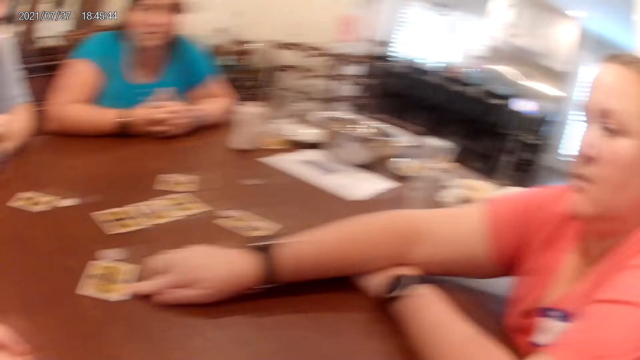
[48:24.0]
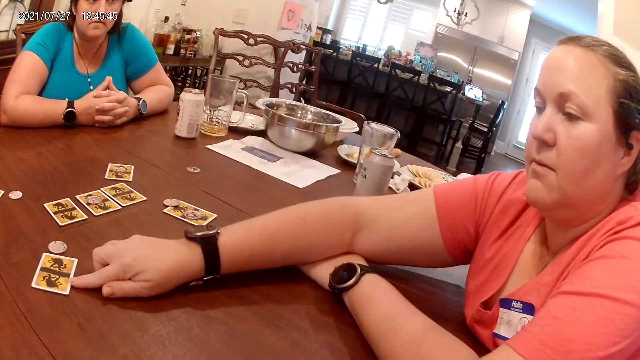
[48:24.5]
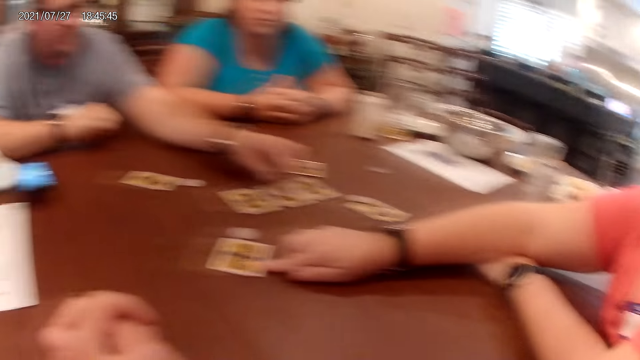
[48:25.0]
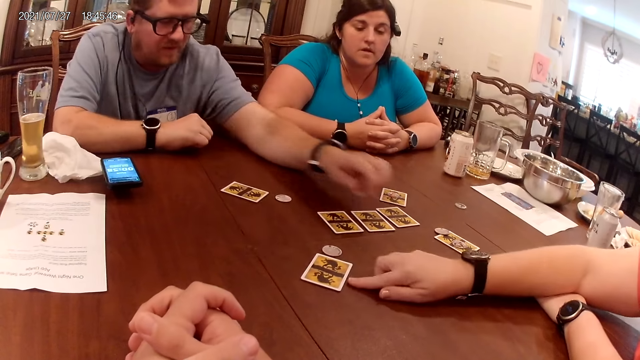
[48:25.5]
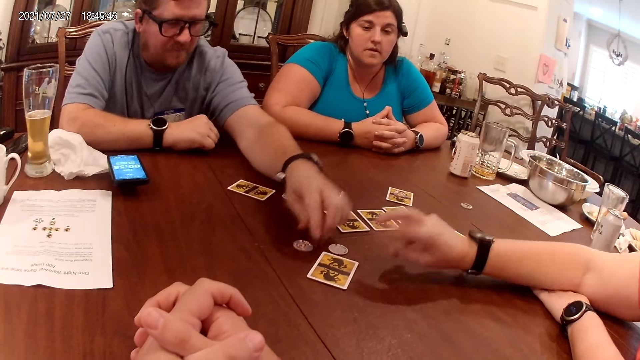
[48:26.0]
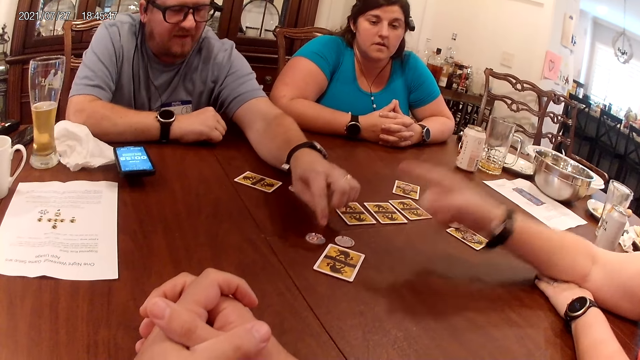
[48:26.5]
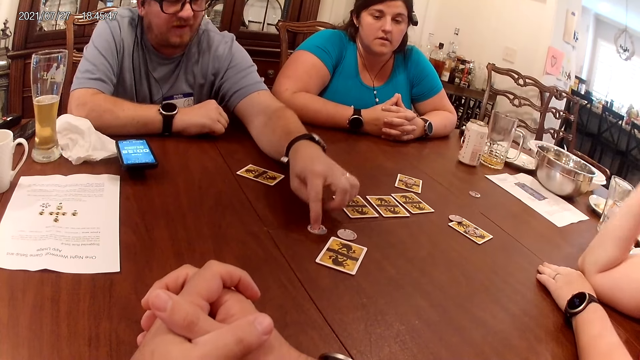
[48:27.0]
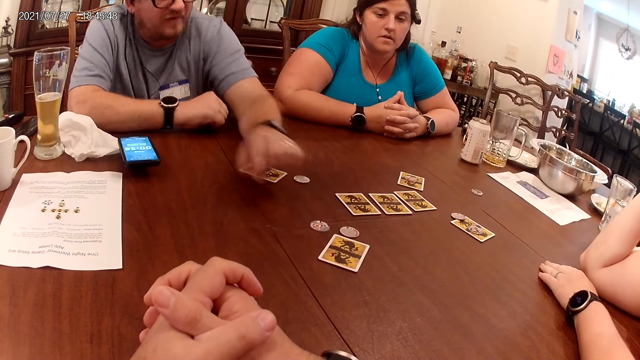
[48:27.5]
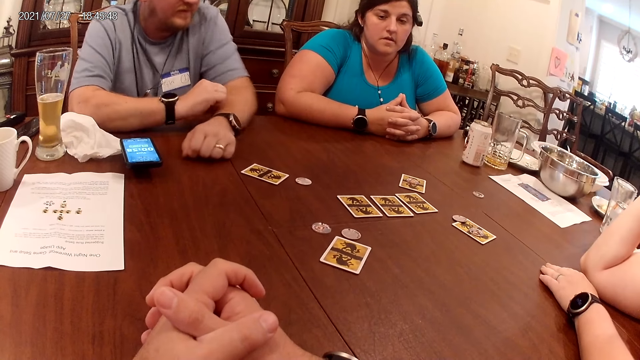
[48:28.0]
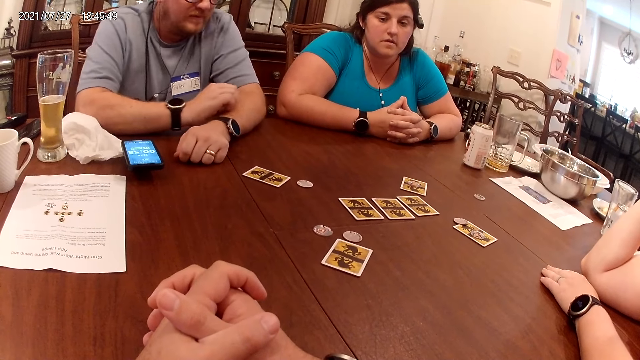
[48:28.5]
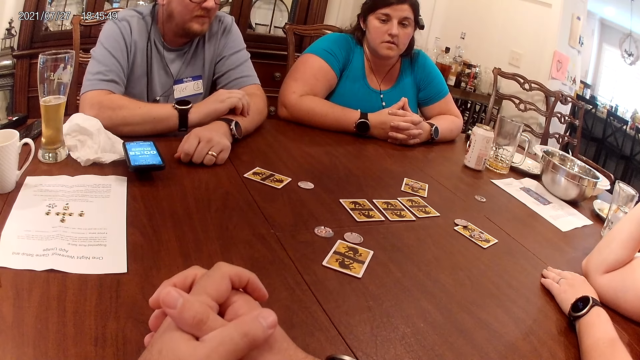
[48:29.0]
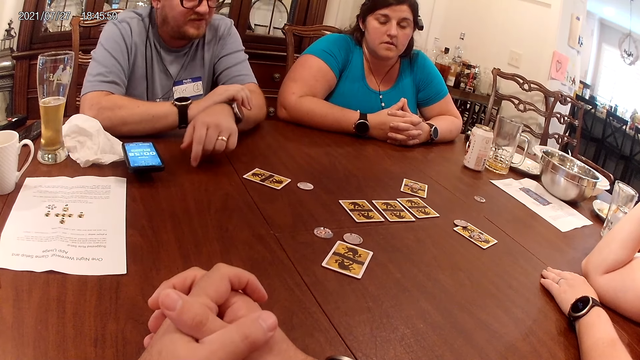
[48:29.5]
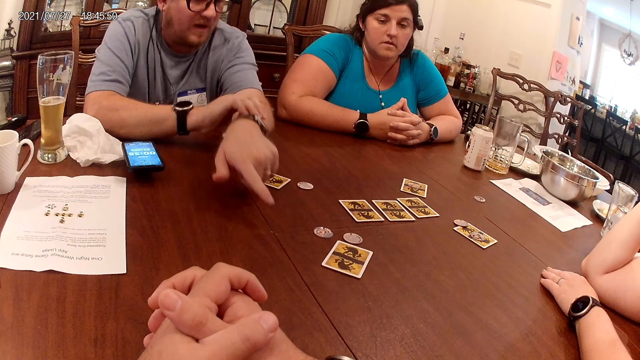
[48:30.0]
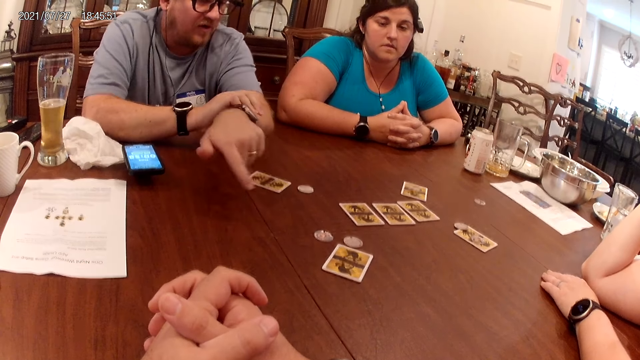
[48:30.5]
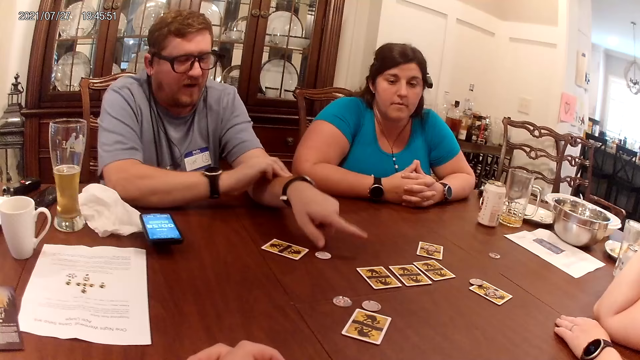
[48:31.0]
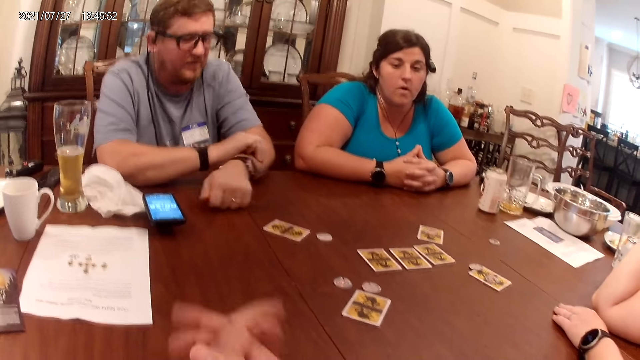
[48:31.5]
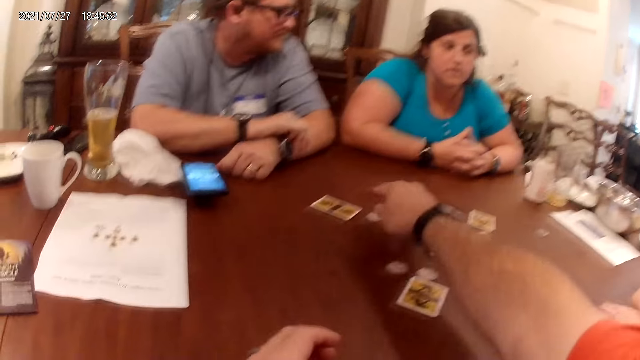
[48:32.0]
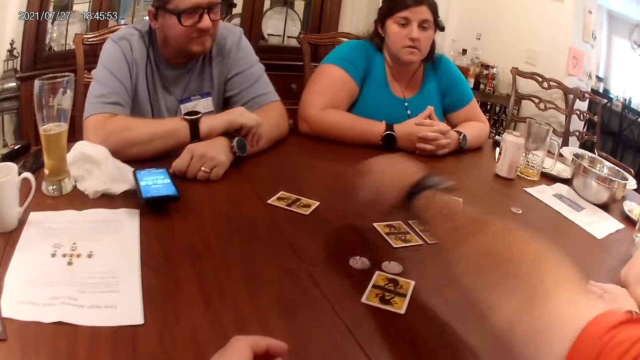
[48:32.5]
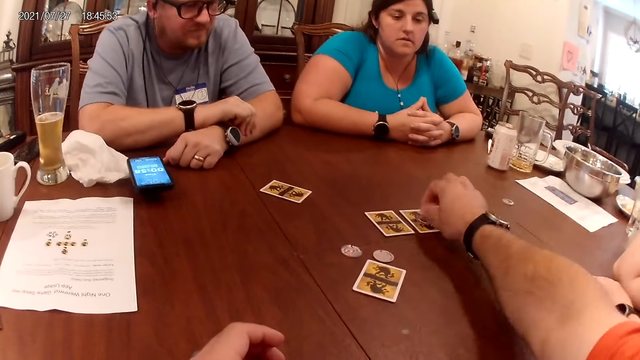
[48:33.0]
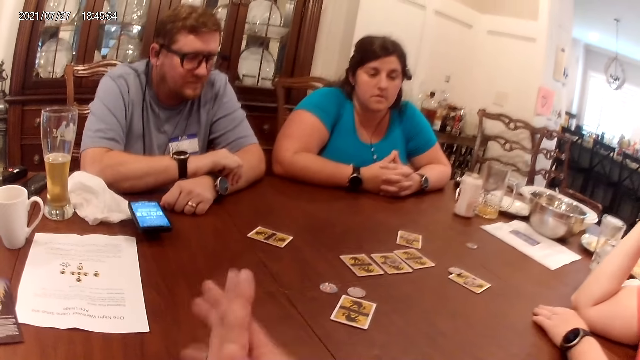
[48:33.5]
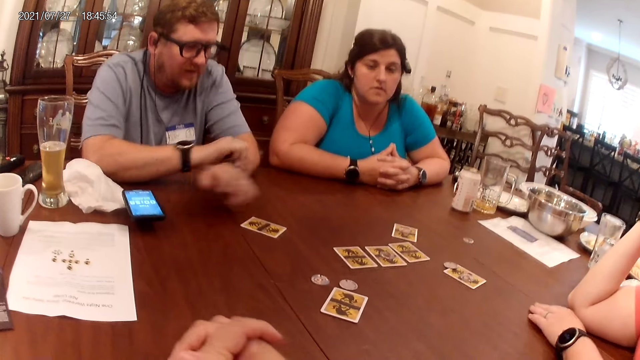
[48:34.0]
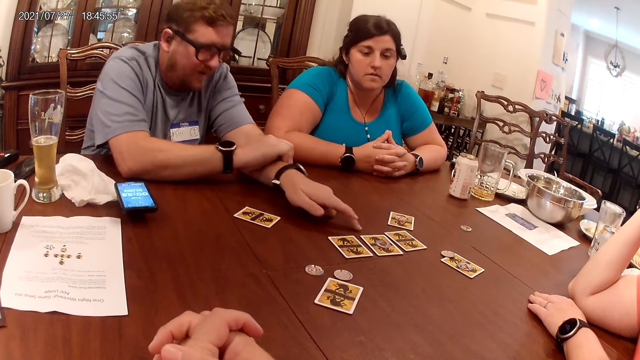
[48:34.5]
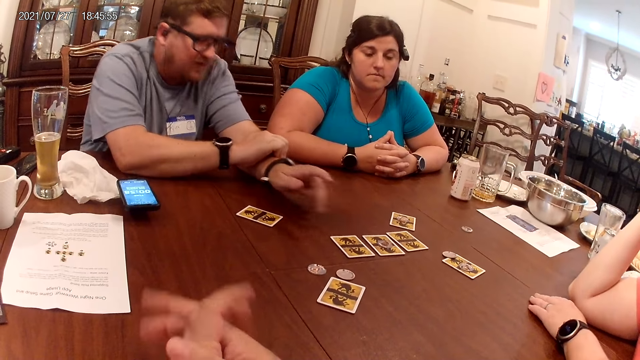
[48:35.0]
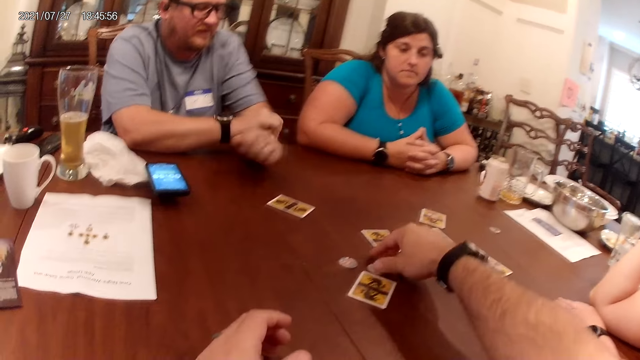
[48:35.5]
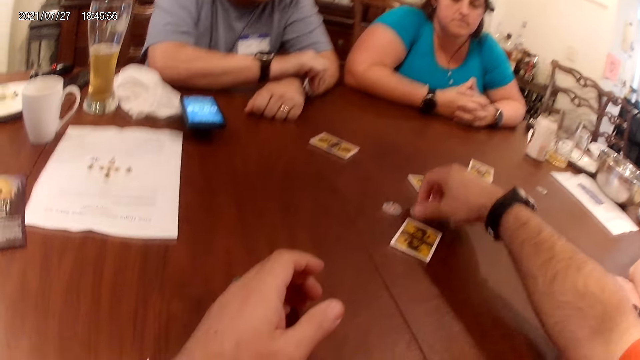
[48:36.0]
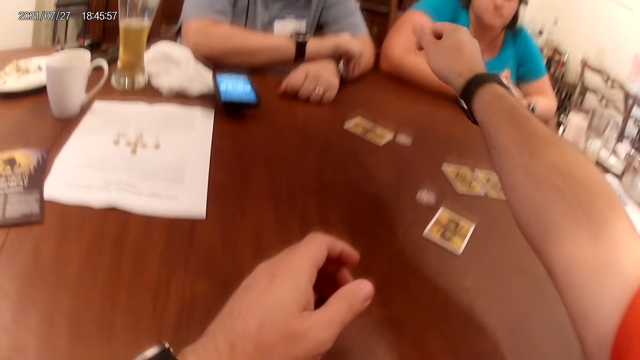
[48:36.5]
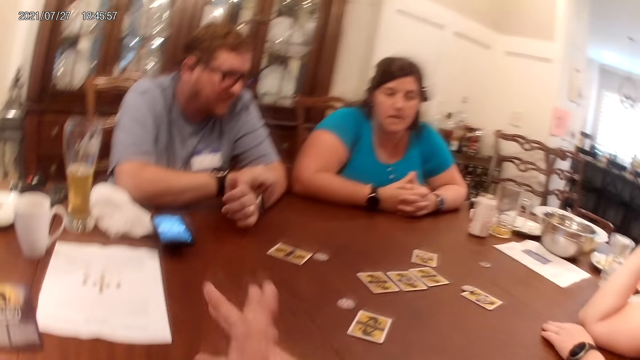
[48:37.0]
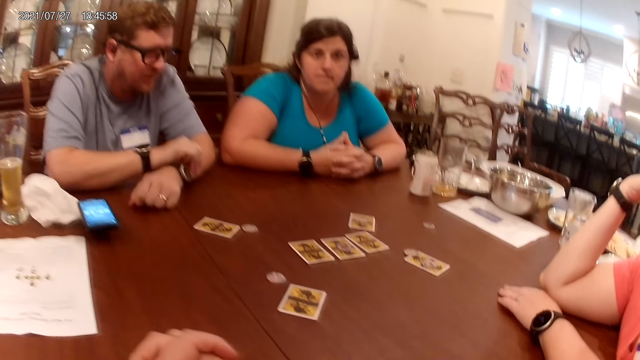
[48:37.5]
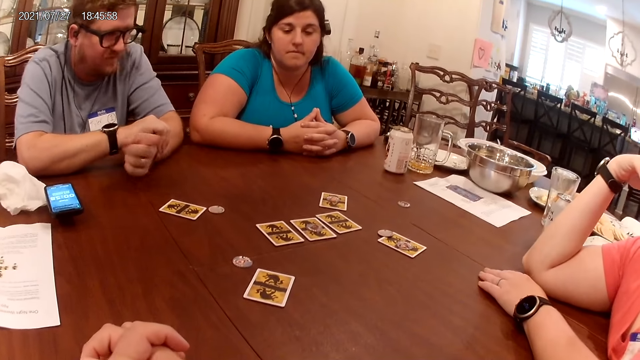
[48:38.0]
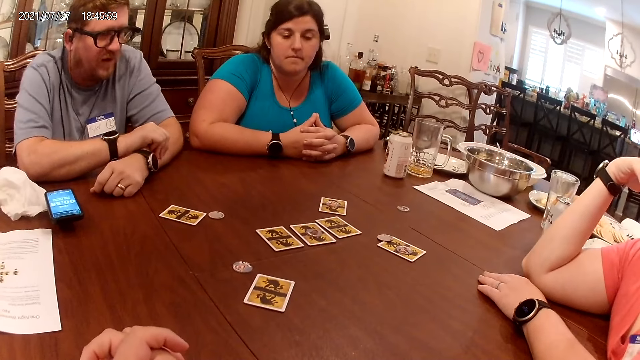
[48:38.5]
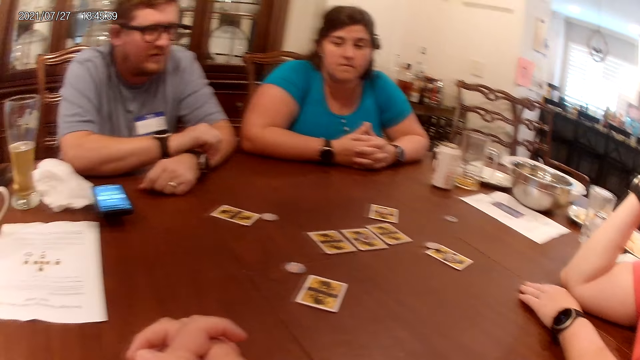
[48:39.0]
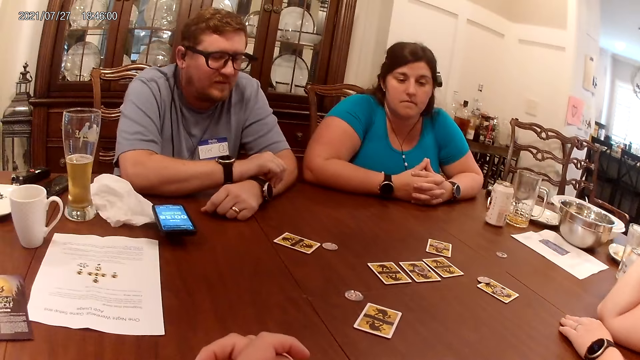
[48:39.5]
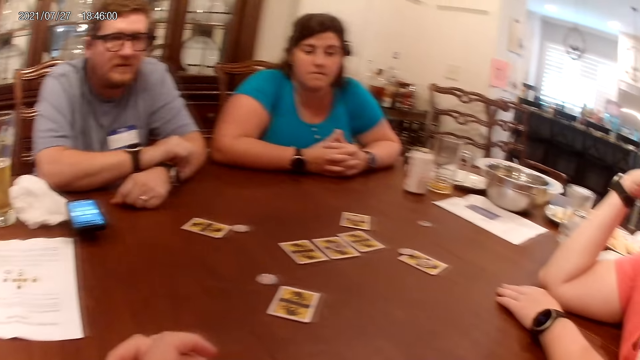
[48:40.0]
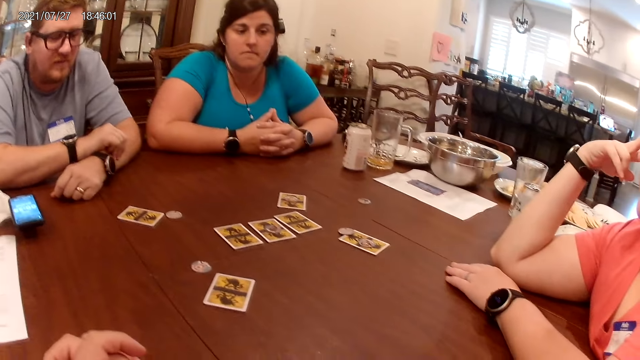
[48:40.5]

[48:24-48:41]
A man moves a chip from a card on the table to the table with his left hand. The camera wearer moves the chip from the table to the card on the table with his right hand. The man taps the table with his left hand. The camera wearer moves the chip on the table with his right hand.

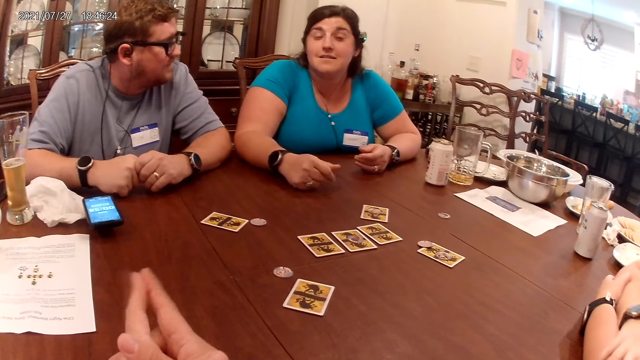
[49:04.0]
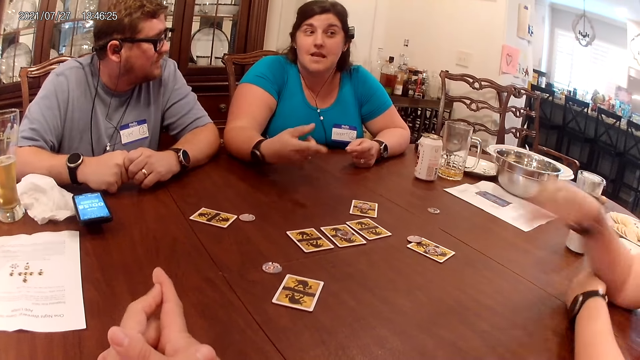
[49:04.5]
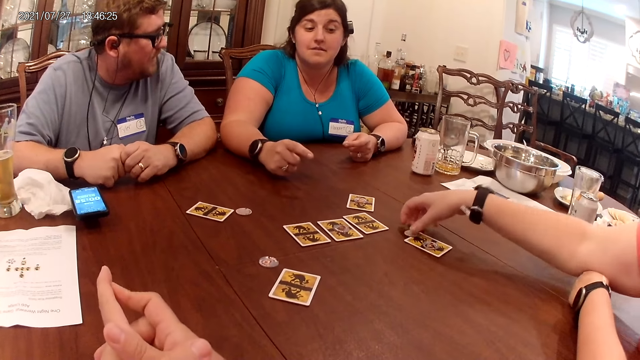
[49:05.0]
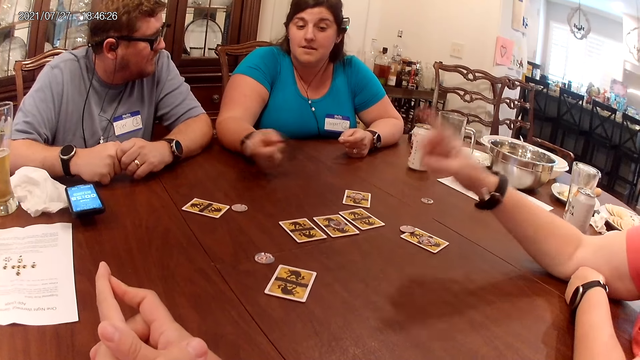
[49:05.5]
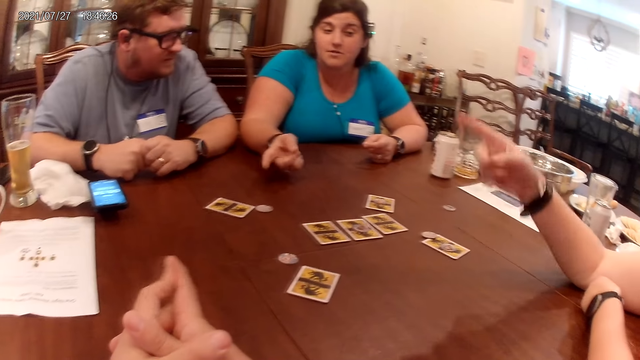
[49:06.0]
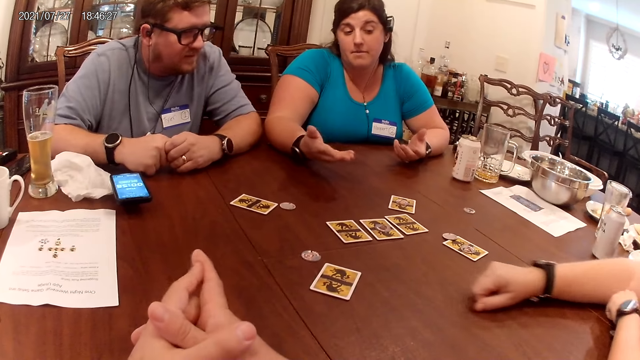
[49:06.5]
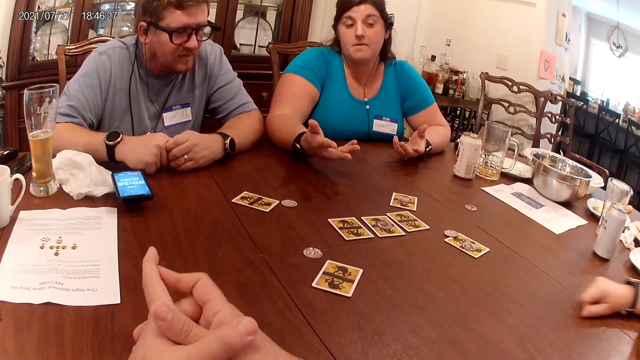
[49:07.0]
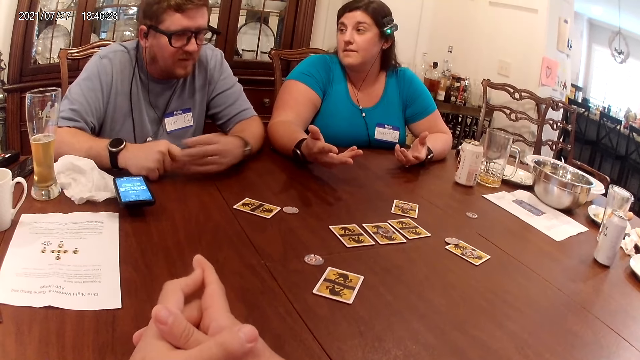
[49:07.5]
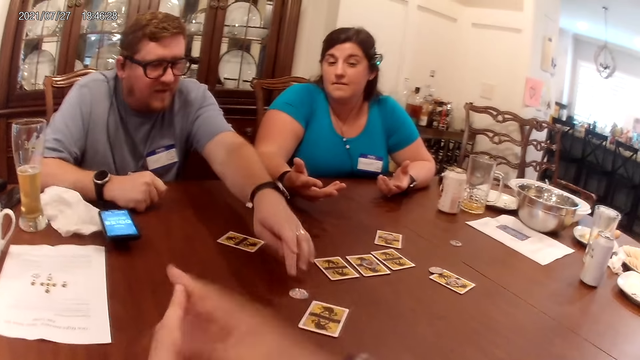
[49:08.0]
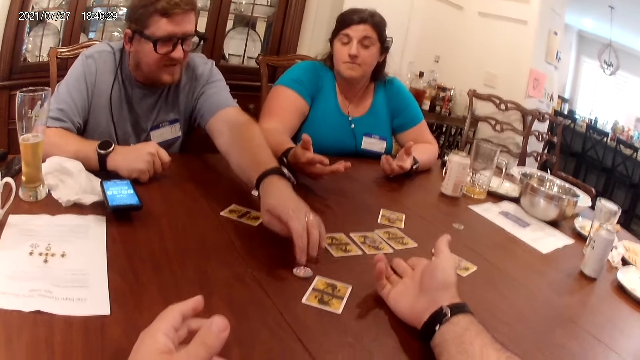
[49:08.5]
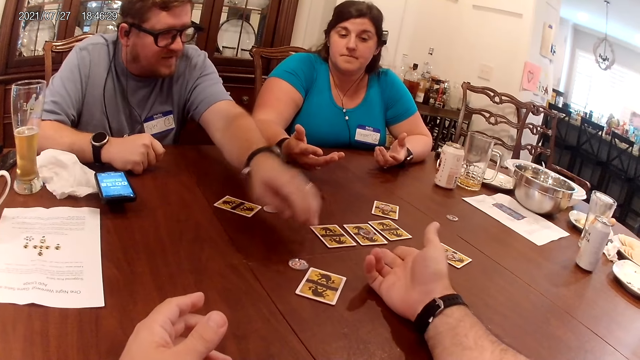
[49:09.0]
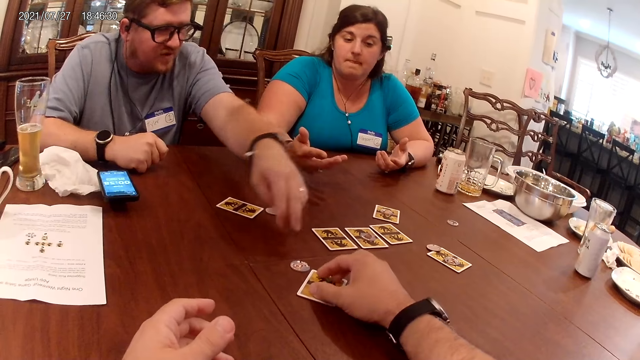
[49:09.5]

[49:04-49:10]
The woman touches a chip on the table with her right hand. The man touches a chip on the table with his left hand.
